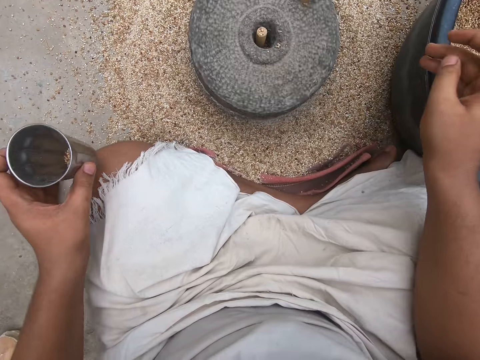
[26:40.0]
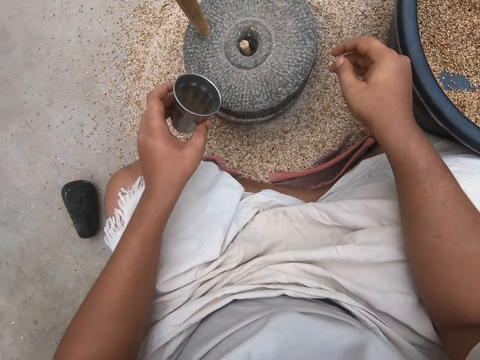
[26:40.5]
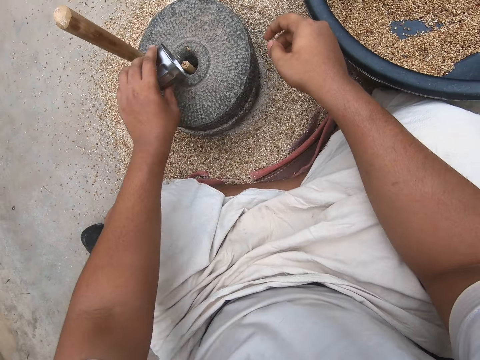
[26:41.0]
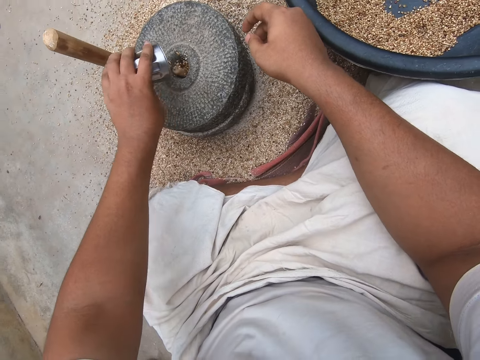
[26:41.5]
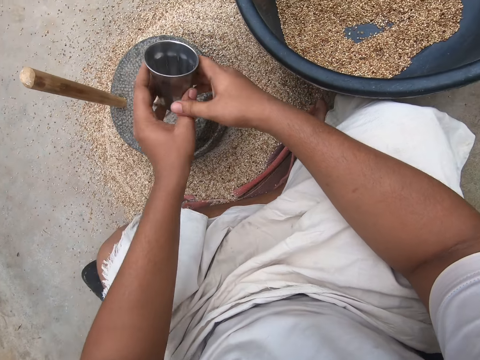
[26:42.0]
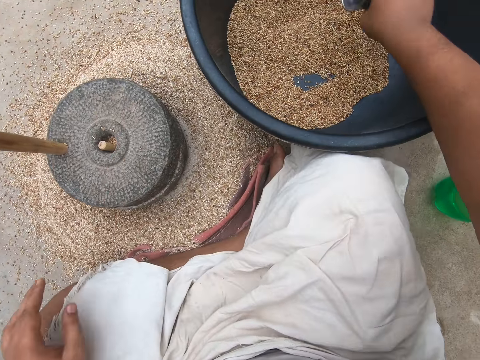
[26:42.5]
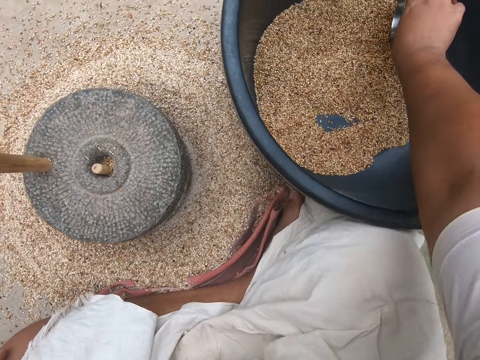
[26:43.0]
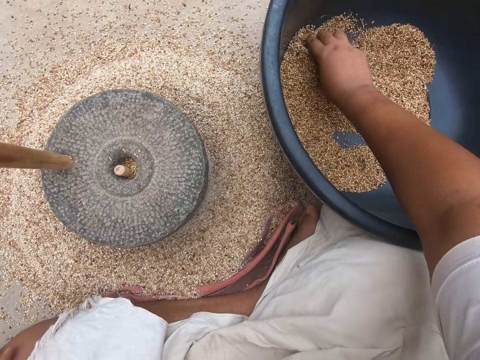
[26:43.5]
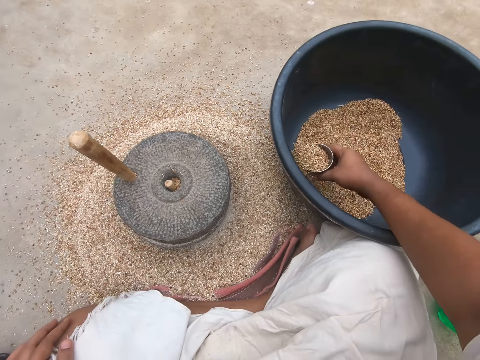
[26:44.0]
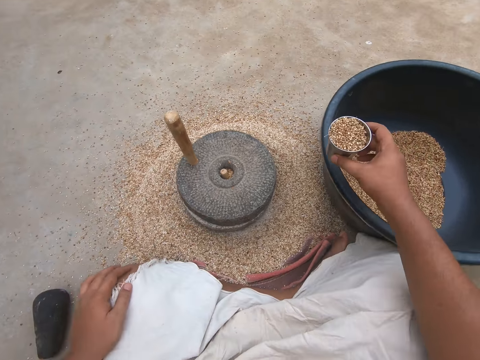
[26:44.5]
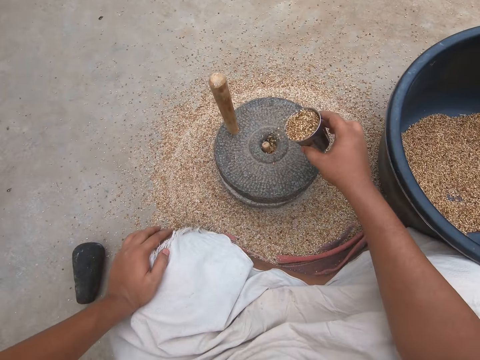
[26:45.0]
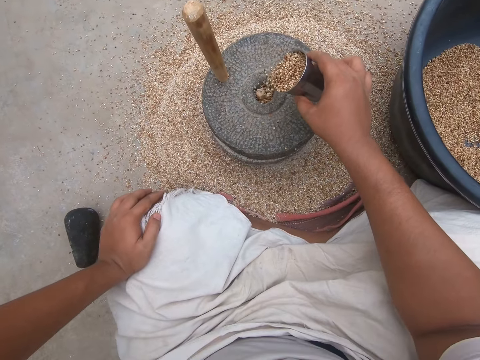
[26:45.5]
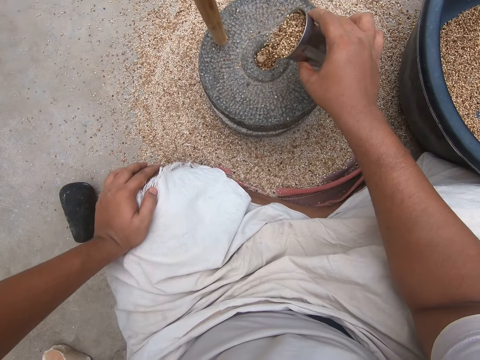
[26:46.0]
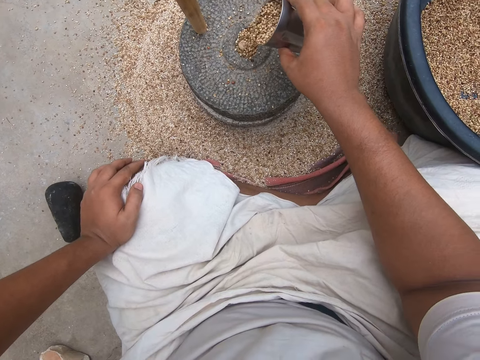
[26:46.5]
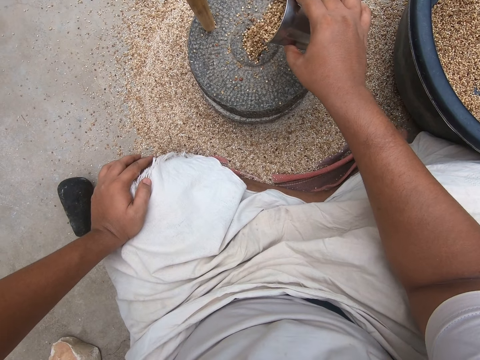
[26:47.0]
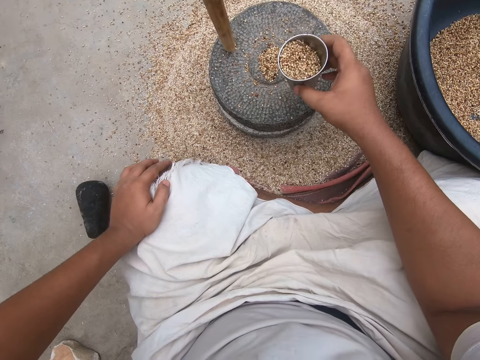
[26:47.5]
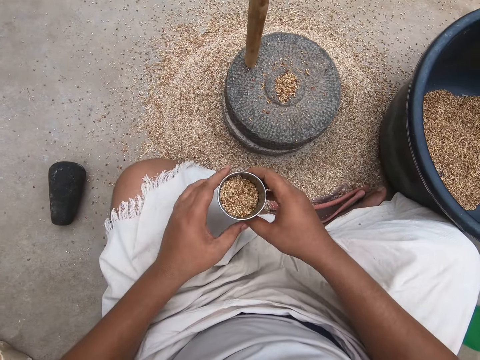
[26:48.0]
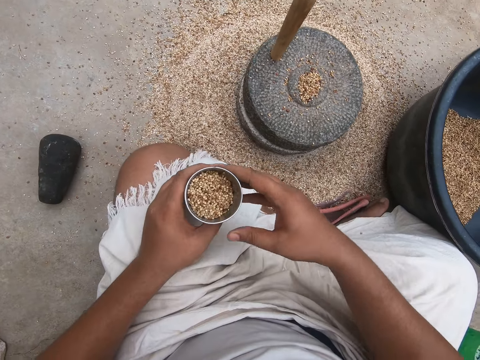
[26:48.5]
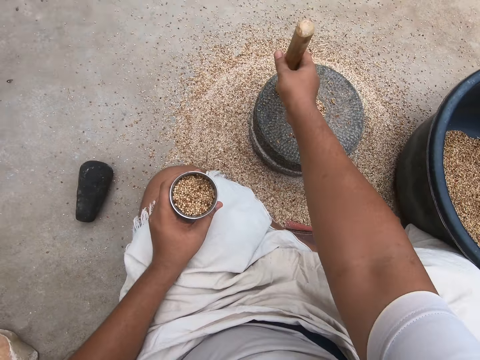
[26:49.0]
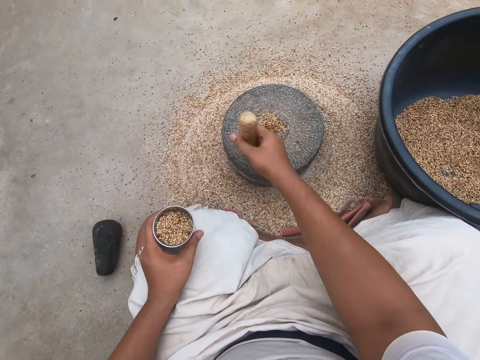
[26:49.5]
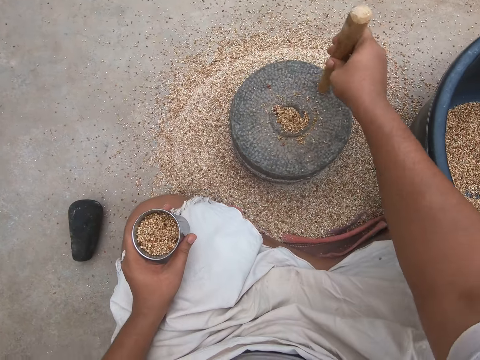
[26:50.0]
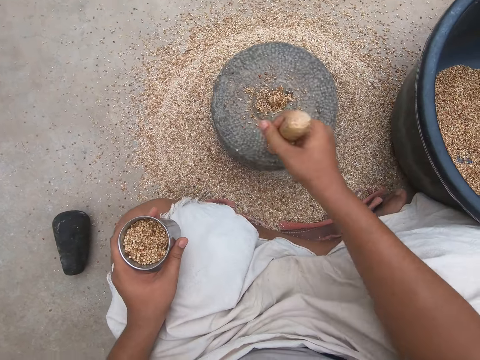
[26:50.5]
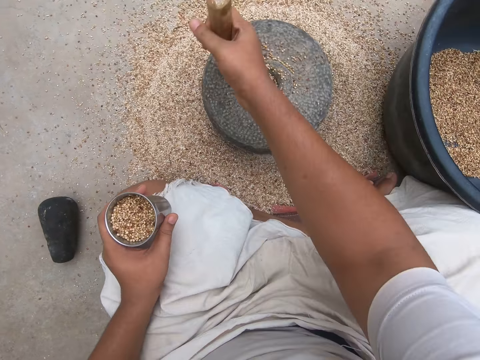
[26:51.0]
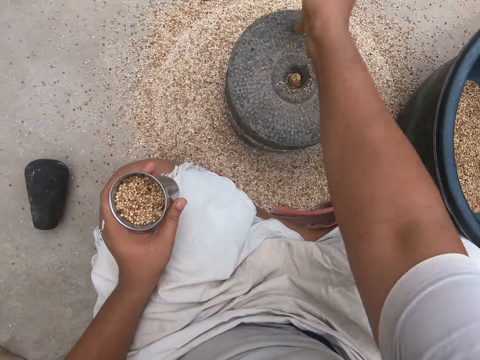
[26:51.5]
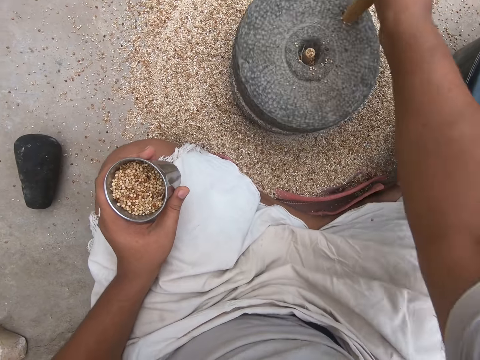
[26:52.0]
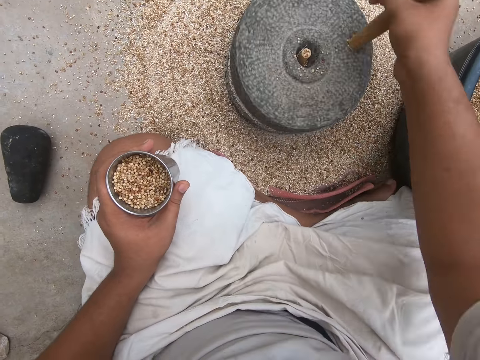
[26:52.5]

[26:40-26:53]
The camera wearer pours the wheat on the hand mill. They scoop some wheat from the wheat bowl with the cup. They pour the wheat on the hand mill. They grind the wheat with a stone hand mill.

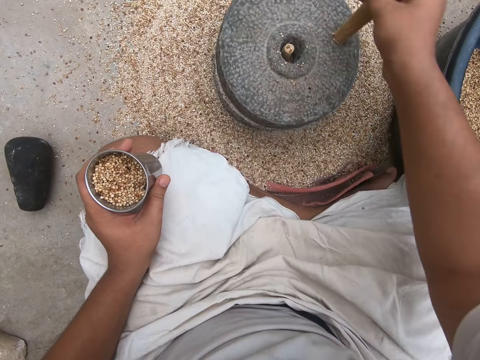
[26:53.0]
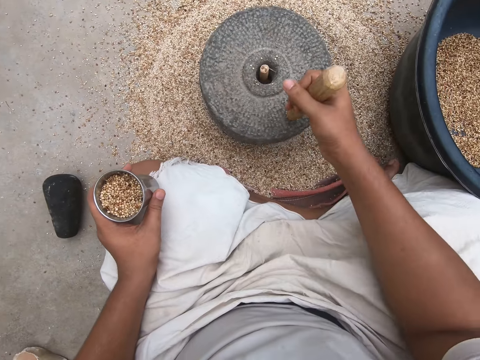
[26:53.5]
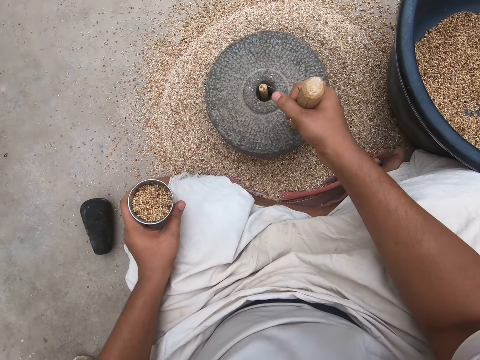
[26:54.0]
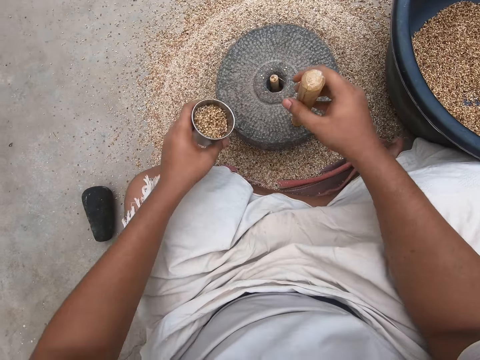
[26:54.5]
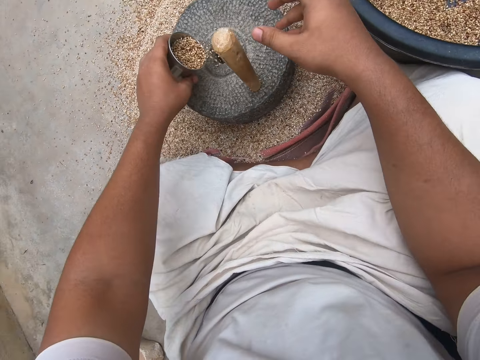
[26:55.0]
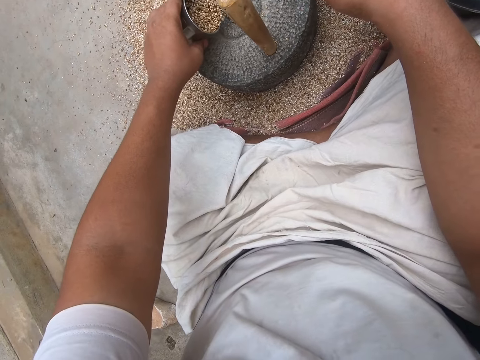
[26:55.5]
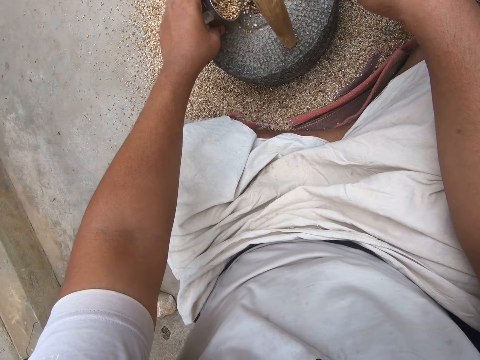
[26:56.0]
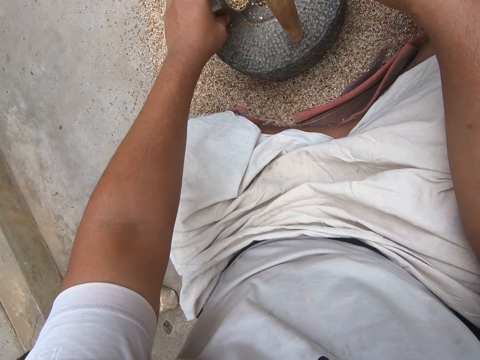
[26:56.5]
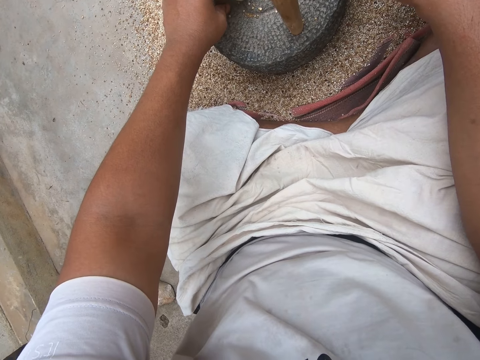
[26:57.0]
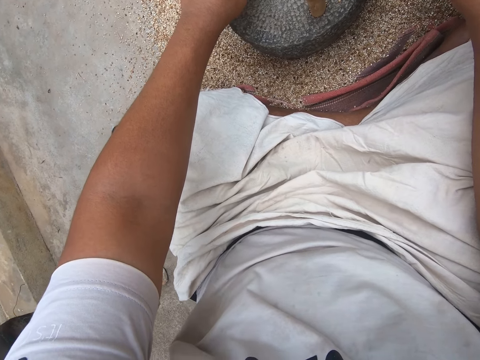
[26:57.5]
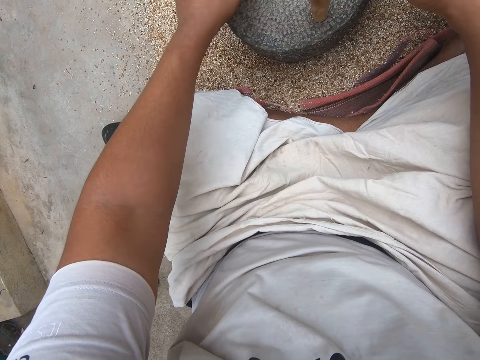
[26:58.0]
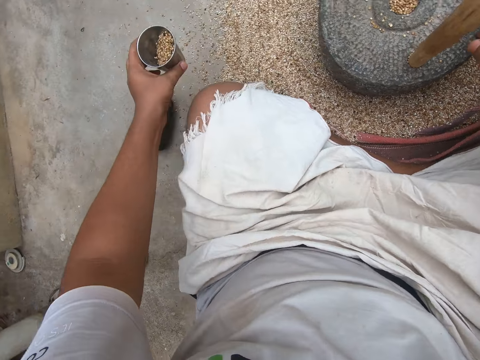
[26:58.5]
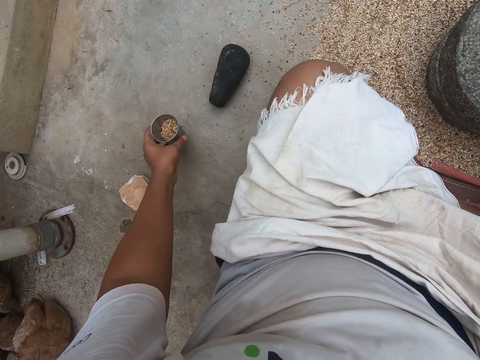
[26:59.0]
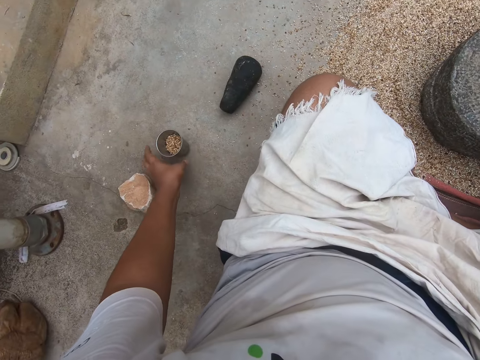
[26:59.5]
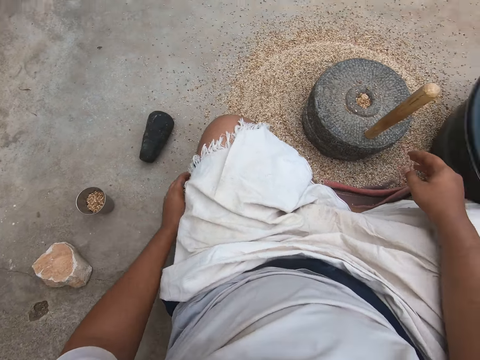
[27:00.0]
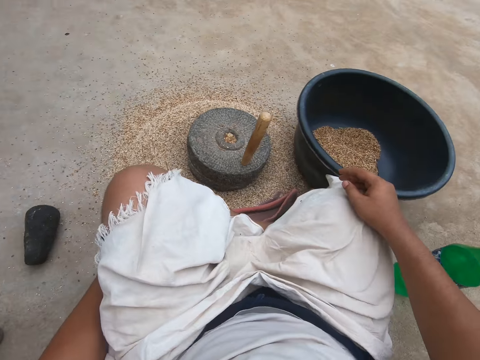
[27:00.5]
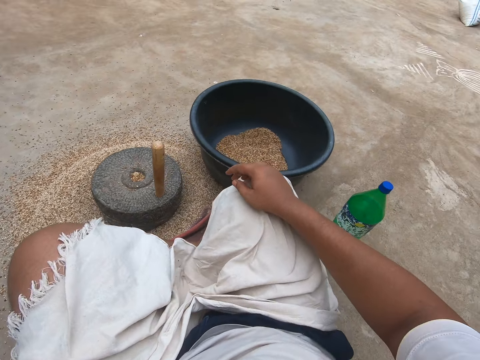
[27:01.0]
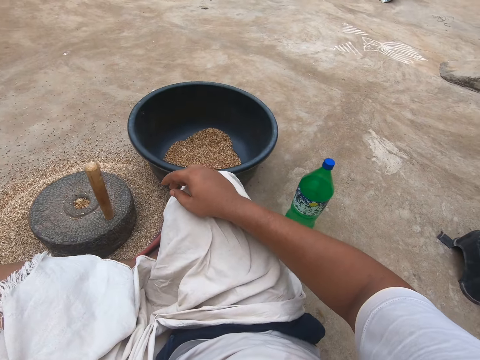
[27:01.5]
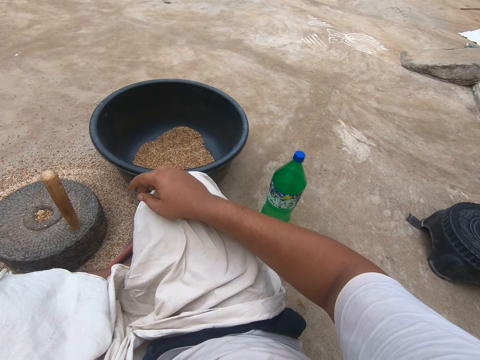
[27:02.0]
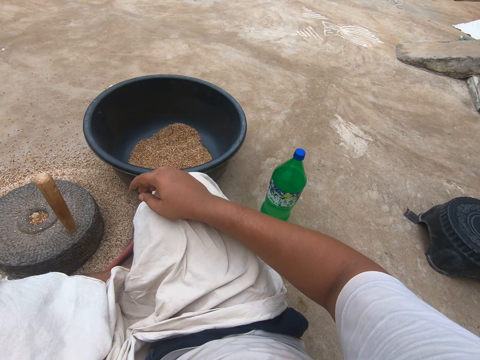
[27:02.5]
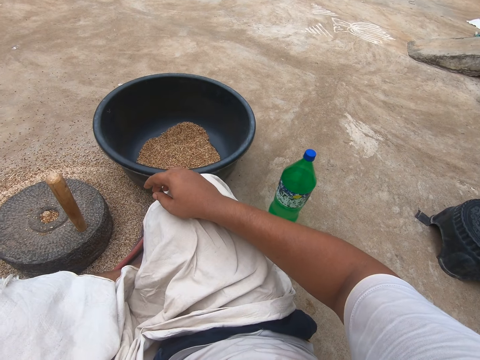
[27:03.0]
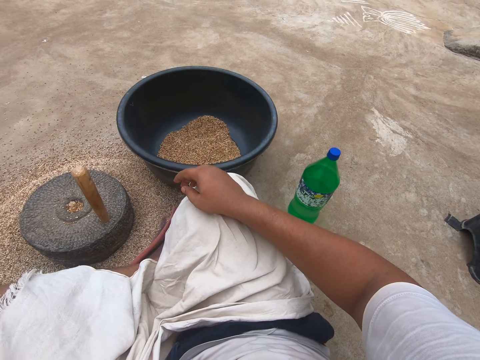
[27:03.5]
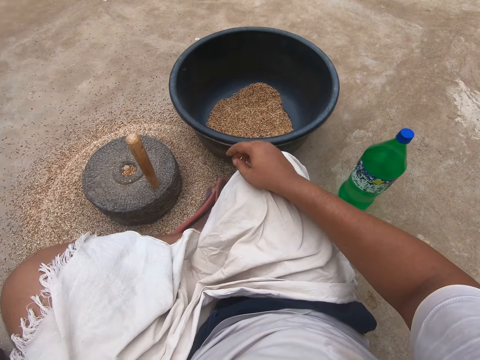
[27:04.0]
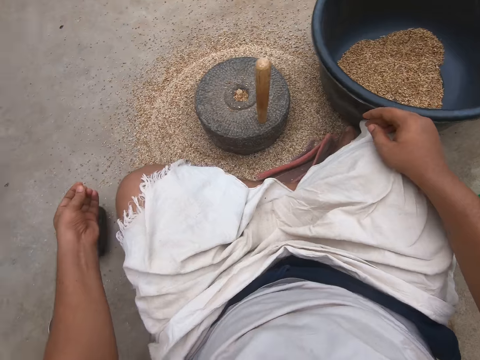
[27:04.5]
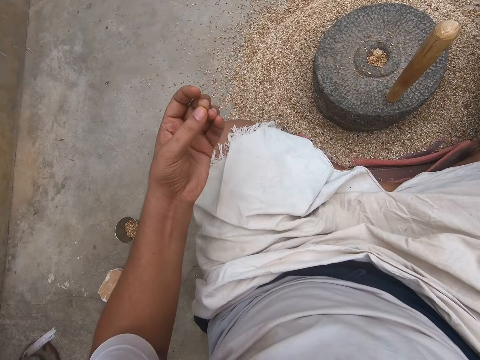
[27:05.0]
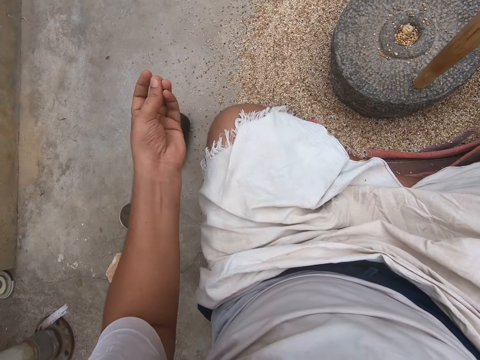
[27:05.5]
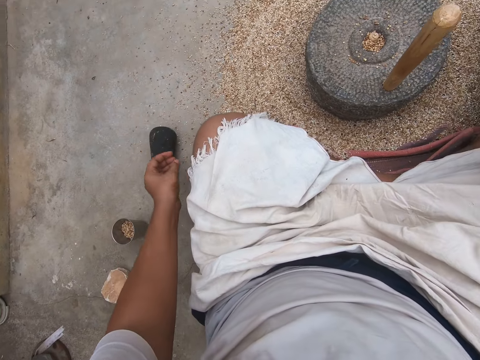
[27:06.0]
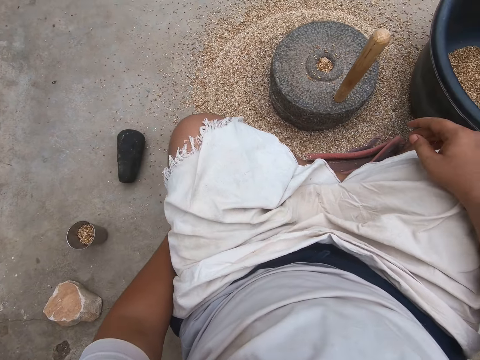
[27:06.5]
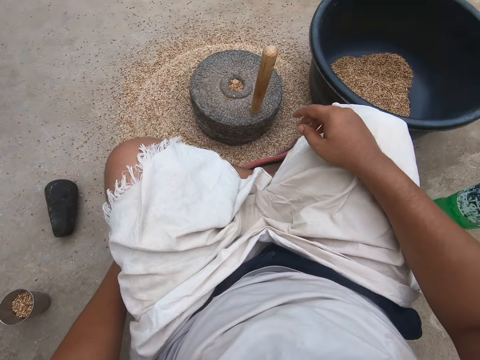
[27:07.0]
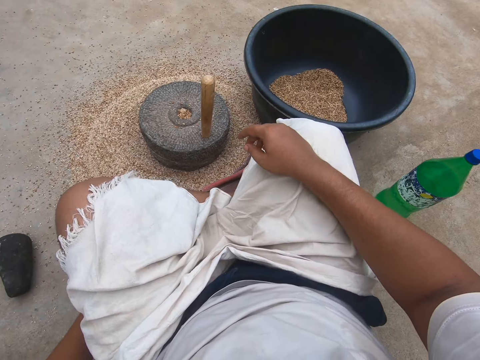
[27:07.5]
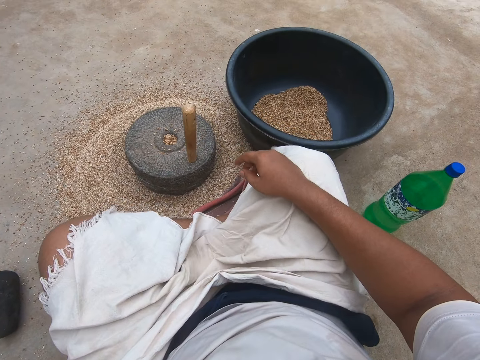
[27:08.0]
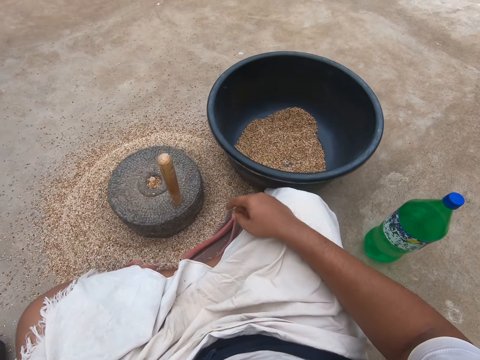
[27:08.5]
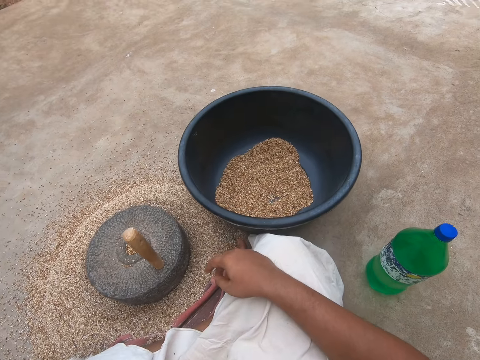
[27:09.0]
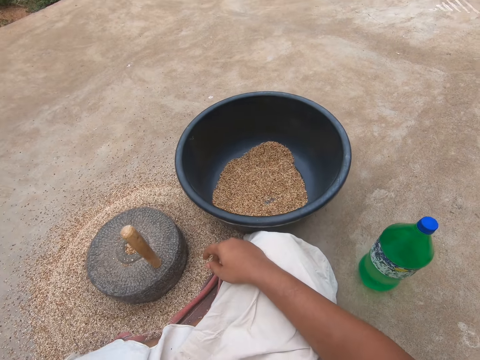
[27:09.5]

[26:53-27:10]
The camera wearer pours the wheat on the hand mill. He drops the cup on the floor. He scratches his leg. He looks around. He flaps his fingers. He scratches his leg.
